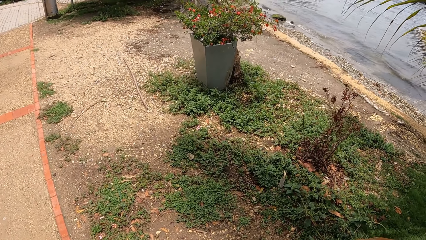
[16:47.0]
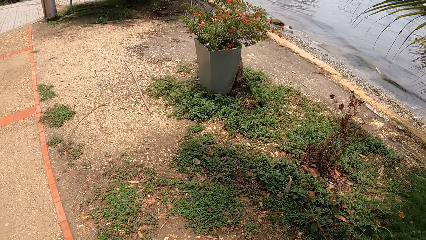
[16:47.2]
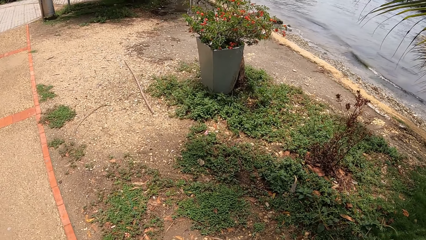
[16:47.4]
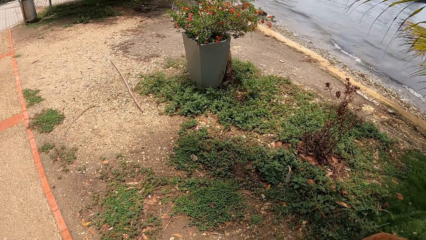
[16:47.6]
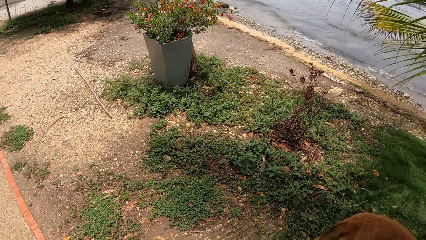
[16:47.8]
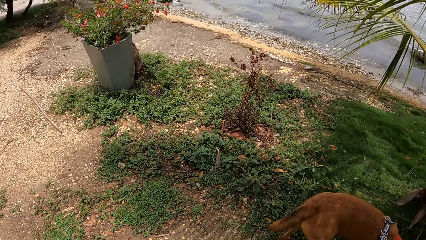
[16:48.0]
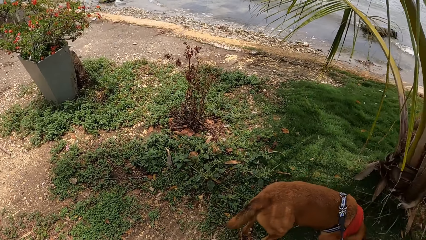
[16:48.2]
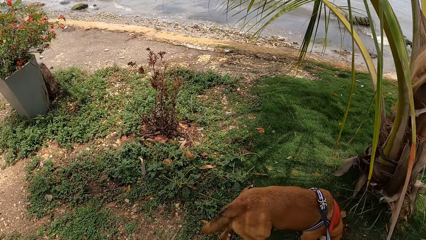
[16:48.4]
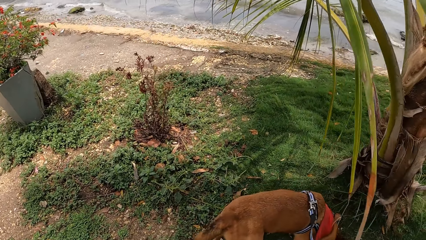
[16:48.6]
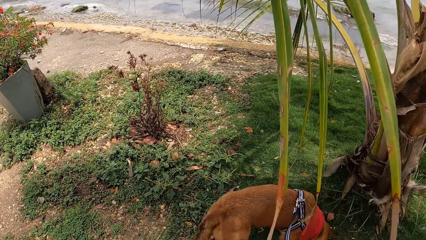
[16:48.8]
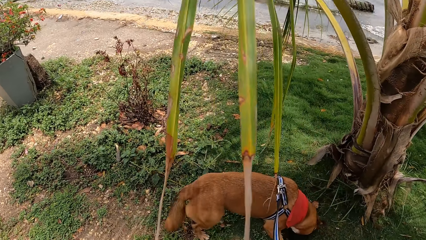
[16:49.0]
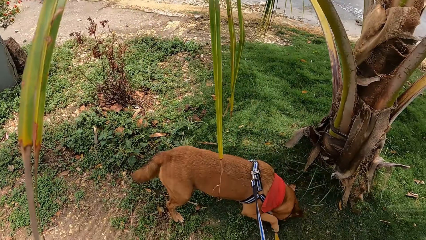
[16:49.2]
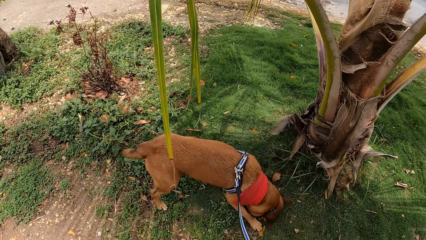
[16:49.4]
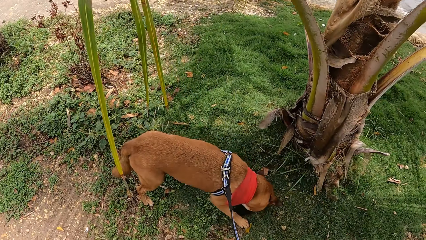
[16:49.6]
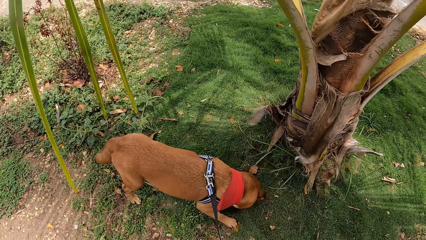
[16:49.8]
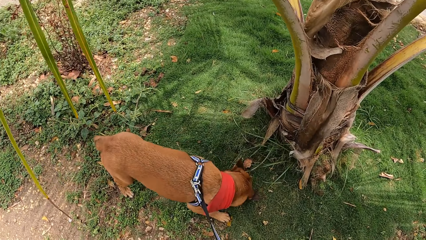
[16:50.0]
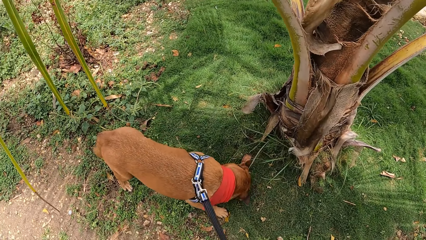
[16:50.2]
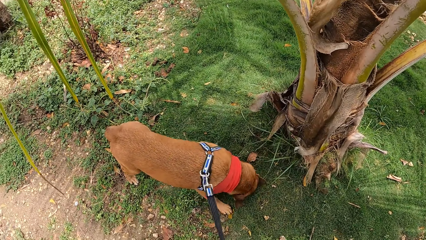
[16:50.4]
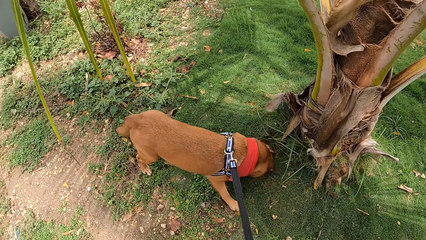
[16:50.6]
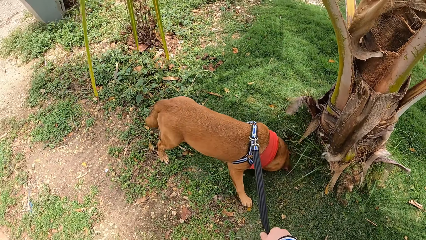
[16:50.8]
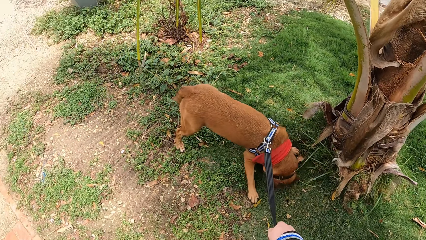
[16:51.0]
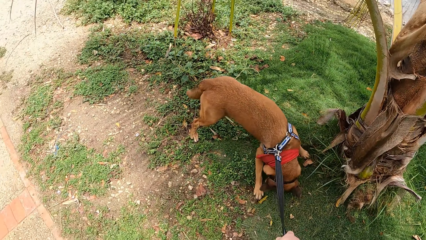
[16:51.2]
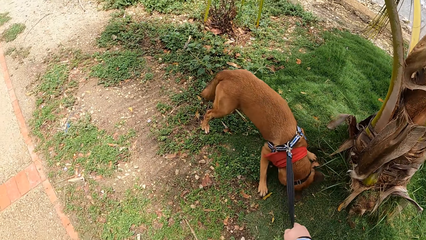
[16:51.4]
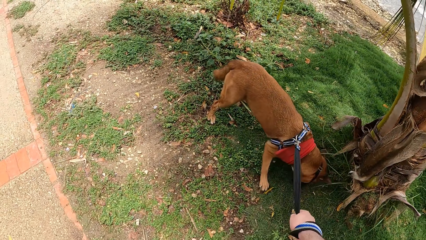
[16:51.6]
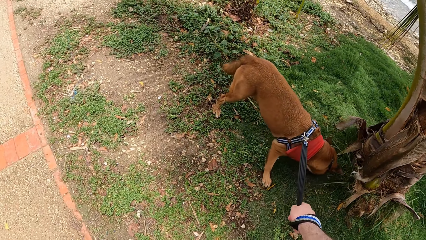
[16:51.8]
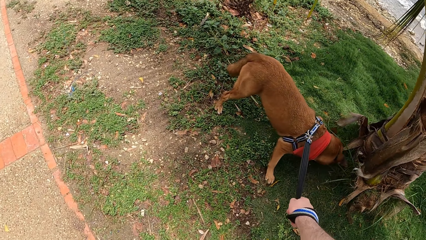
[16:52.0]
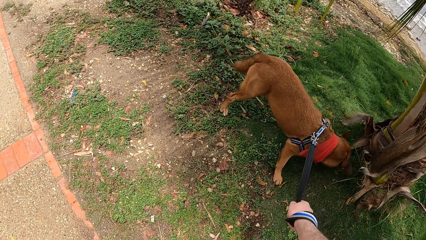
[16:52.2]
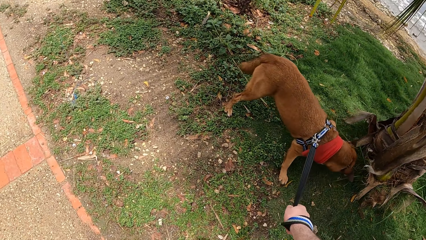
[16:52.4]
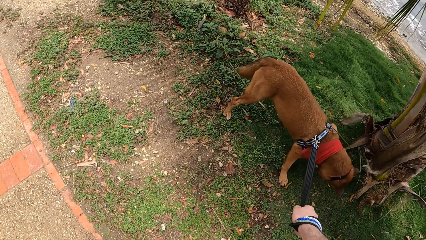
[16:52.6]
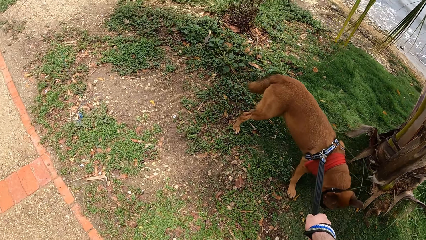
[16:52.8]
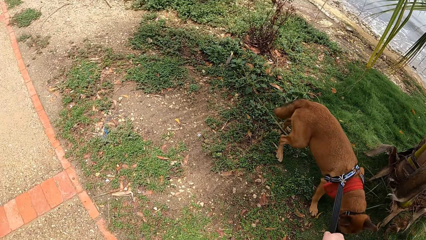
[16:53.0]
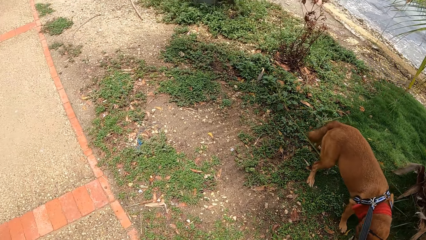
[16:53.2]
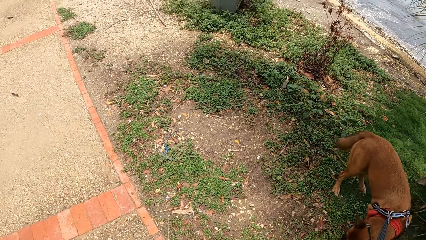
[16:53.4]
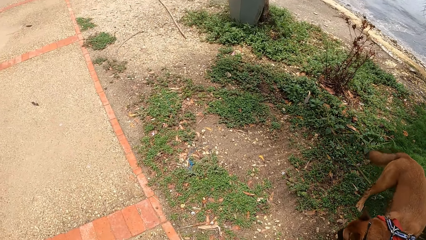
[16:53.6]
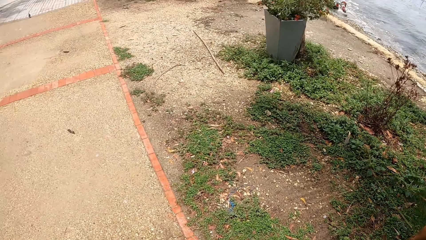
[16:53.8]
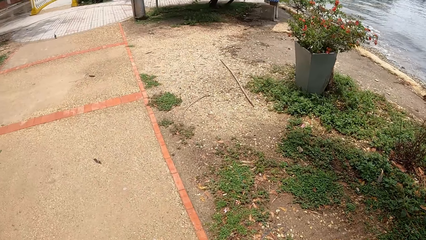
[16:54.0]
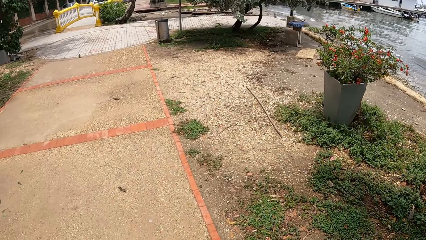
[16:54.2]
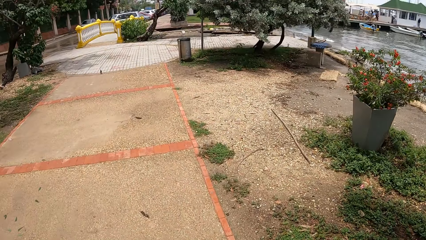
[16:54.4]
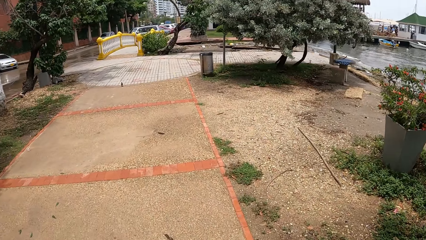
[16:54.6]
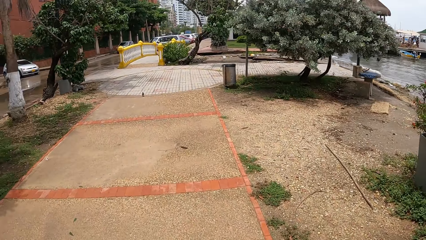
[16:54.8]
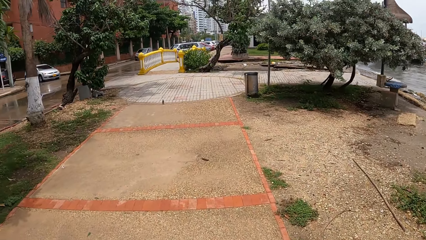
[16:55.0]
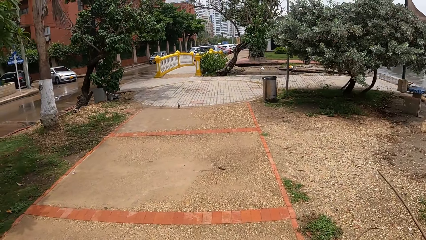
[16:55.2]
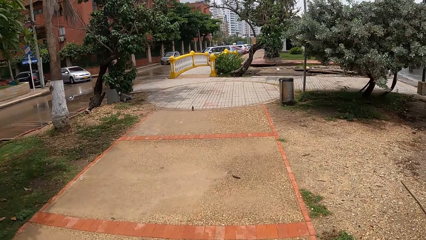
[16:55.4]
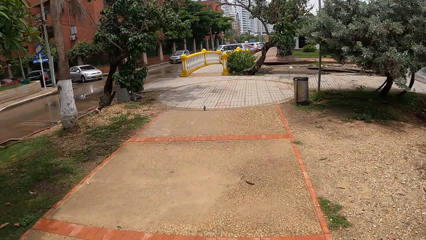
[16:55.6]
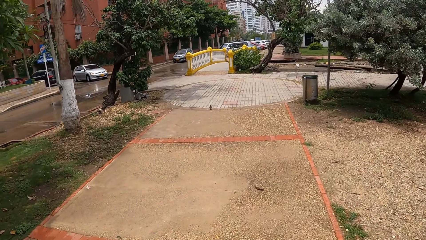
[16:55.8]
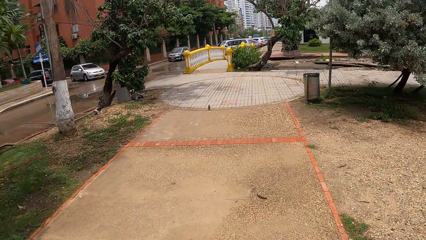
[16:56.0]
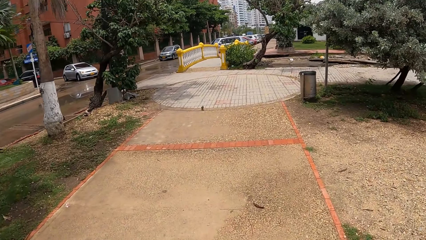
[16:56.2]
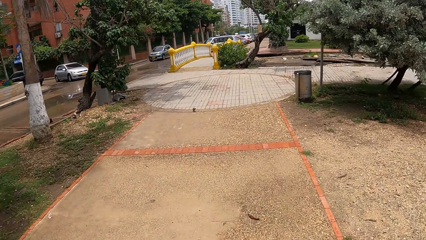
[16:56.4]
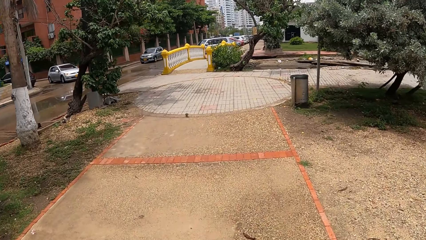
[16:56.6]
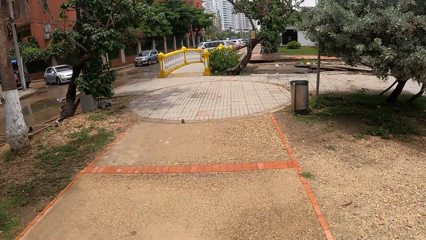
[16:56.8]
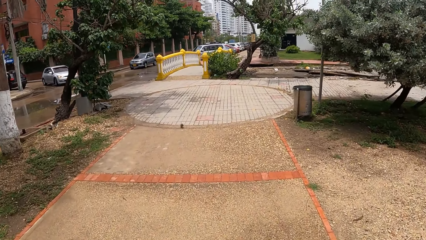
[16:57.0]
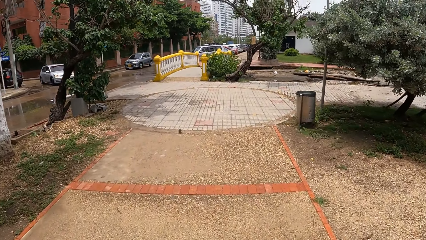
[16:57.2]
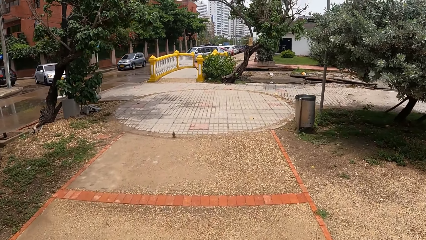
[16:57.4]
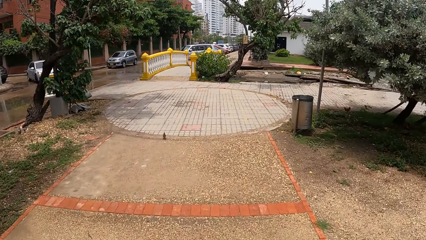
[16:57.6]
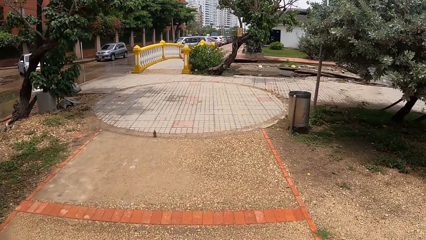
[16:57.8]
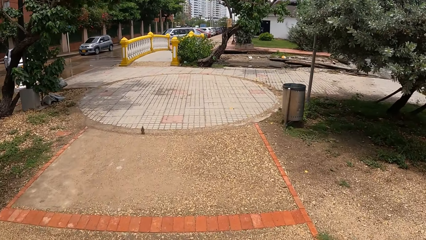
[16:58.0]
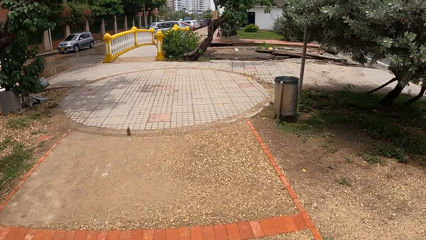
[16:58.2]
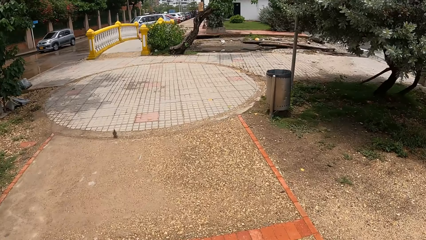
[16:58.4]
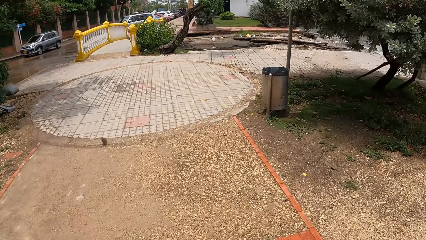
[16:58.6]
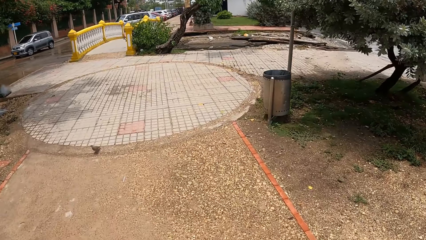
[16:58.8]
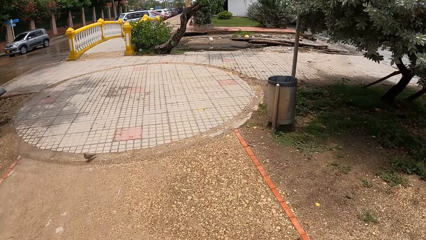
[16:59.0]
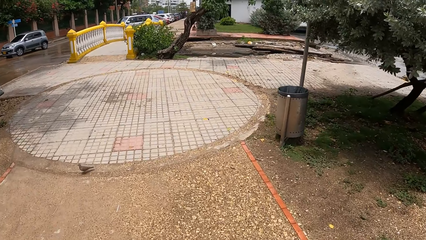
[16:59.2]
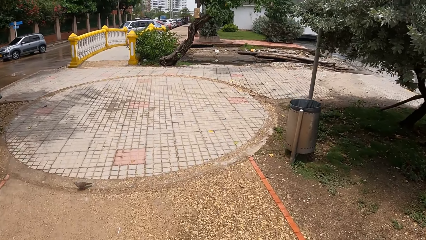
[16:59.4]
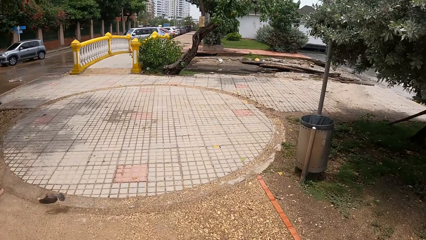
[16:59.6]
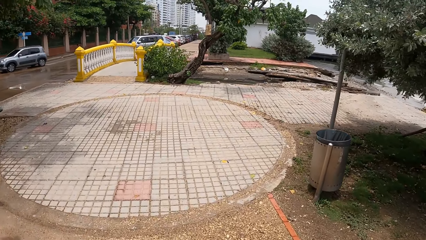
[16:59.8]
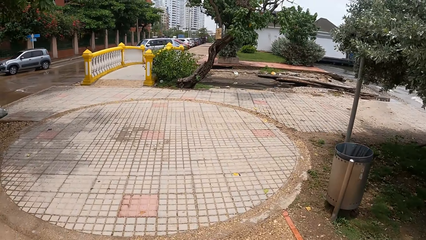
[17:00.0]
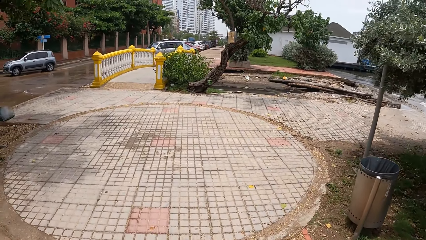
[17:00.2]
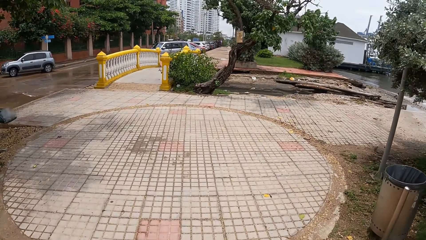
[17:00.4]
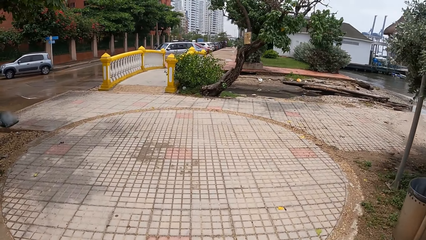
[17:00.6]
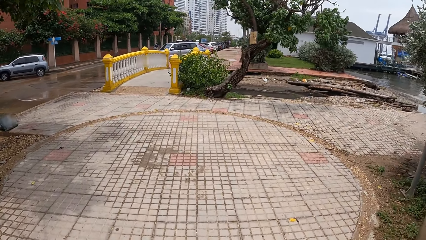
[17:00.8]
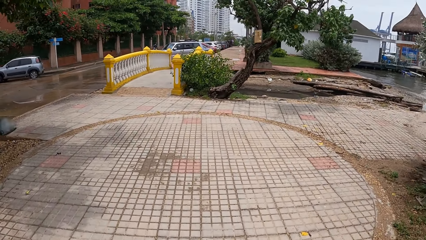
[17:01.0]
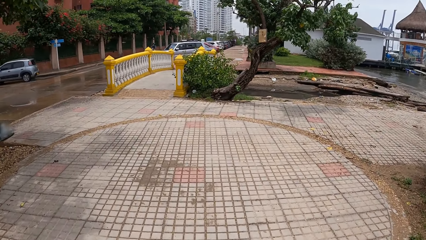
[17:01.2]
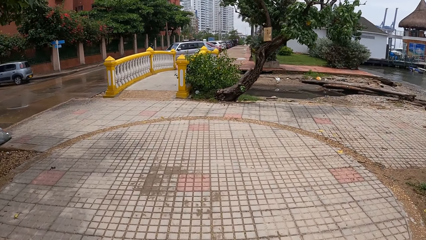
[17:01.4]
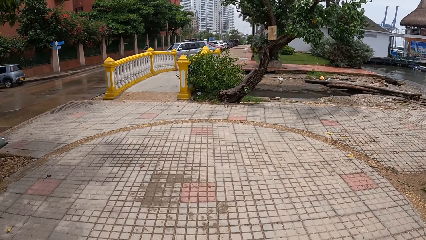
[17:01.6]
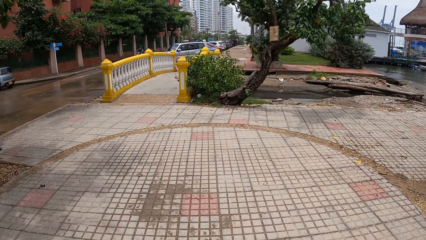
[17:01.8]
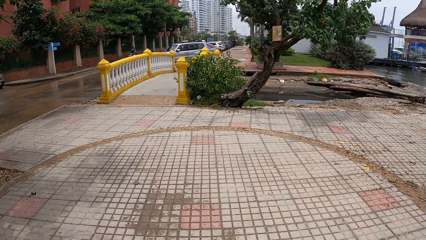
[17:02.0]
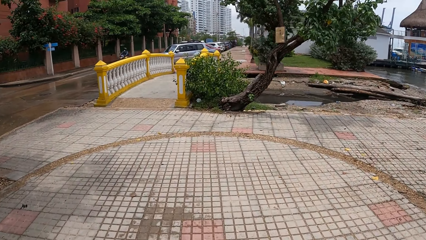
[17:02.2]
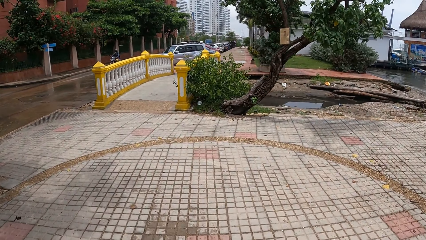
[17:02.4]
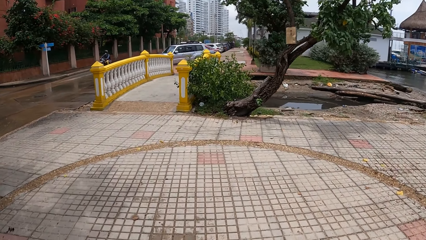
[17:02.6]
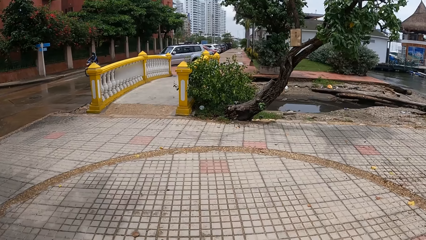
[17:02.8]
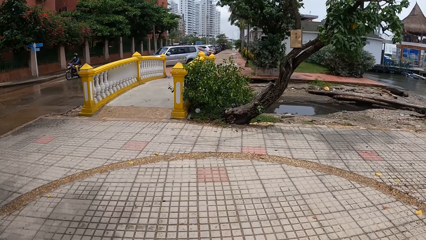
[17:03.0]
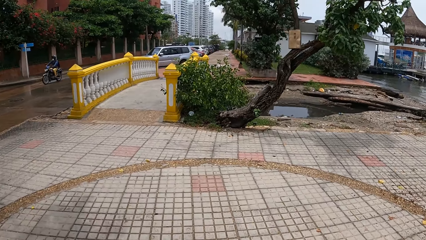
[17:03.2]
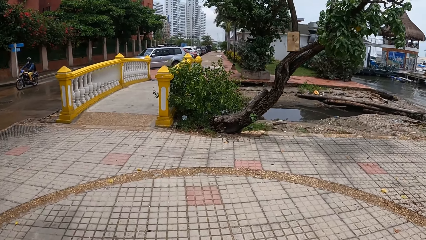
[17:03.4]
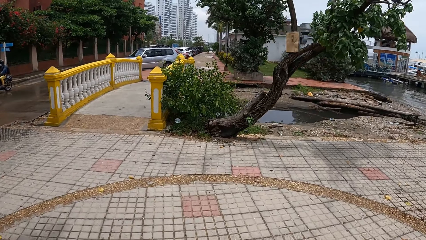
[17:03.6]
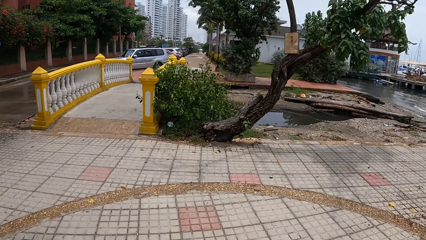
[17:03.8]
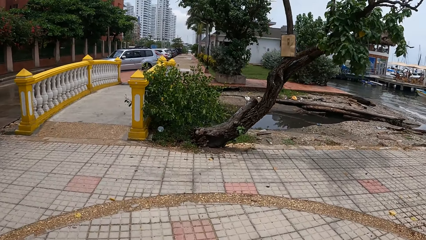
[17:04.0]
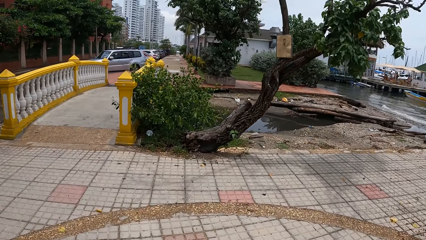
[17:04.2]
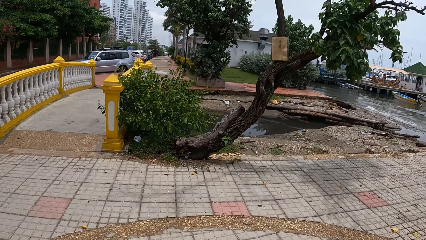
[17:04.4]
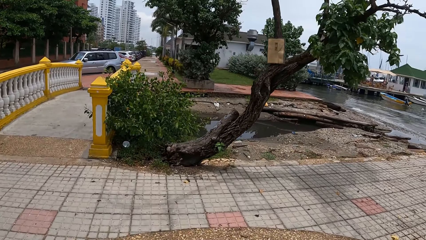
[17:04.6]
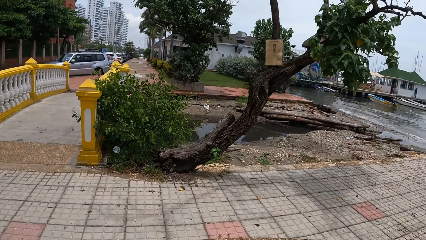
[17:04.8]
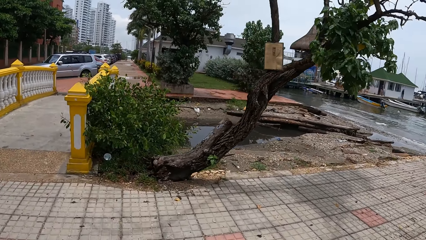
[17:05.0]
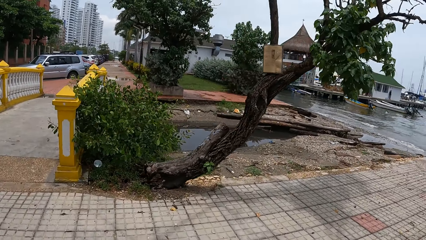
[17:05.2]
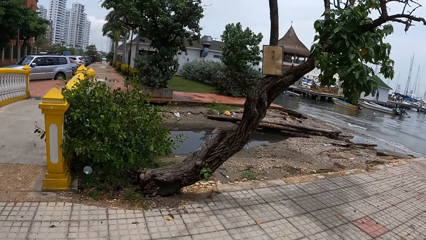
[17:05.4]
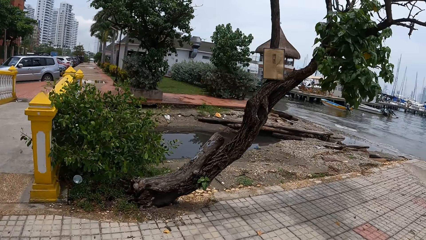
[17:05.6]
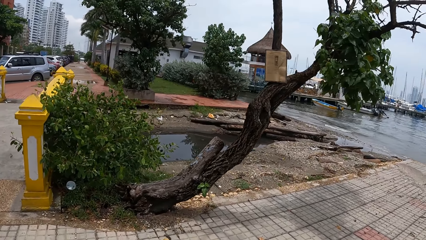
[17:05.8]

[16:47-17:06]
The camera wearer holds the dog leash. They look at the car on the road. They walk the dog on the road. They look at the bird on the pathway. They look at the motorcyclist.
